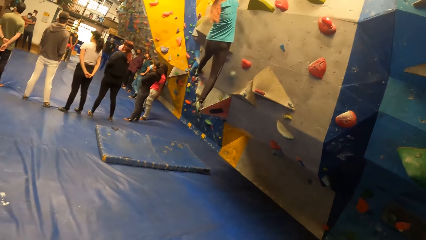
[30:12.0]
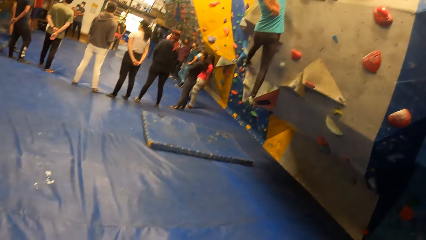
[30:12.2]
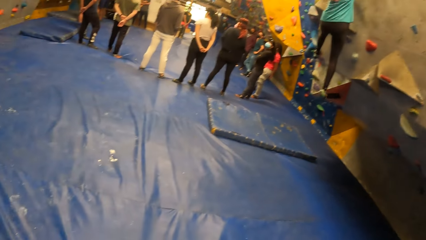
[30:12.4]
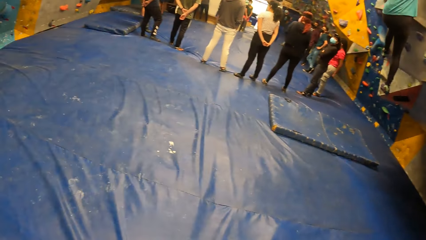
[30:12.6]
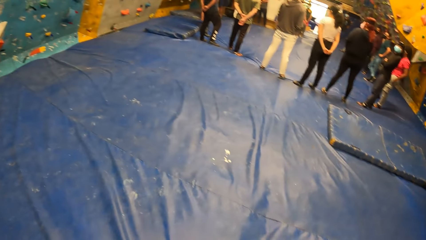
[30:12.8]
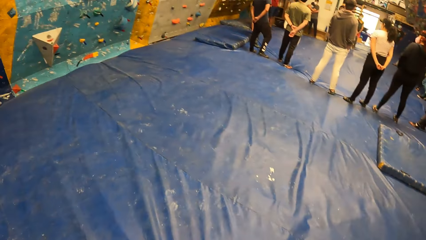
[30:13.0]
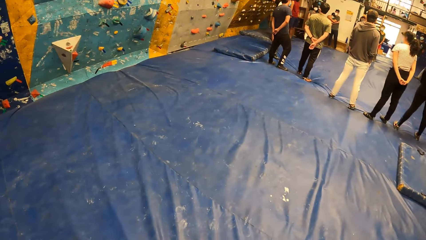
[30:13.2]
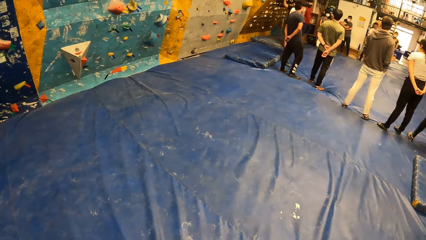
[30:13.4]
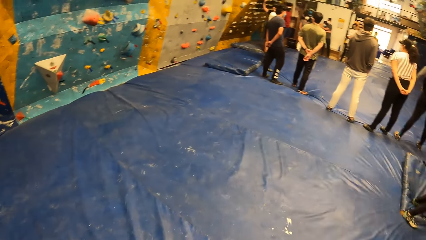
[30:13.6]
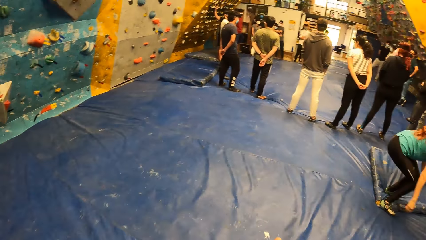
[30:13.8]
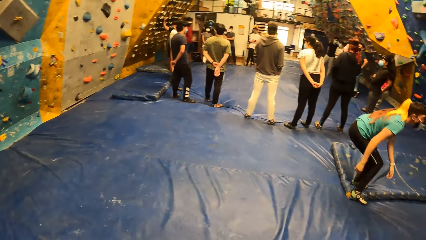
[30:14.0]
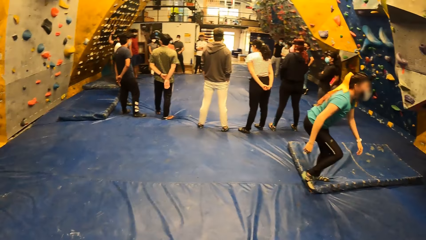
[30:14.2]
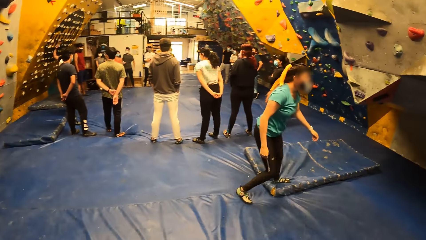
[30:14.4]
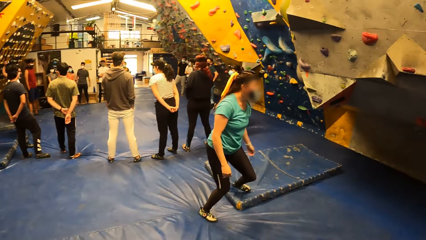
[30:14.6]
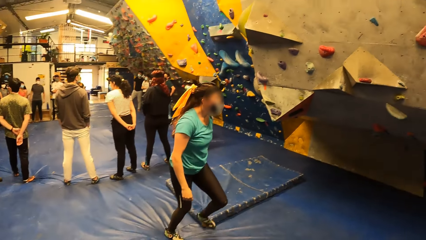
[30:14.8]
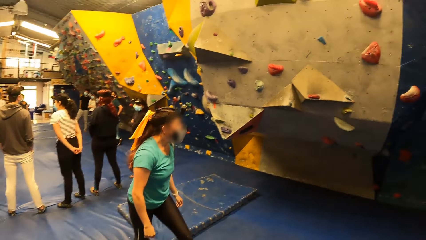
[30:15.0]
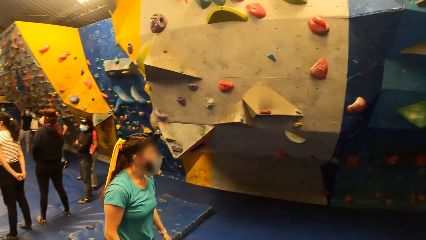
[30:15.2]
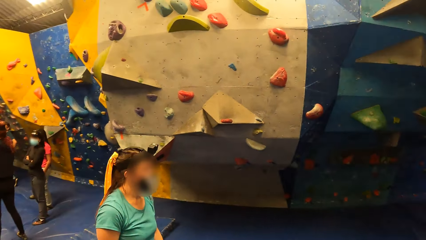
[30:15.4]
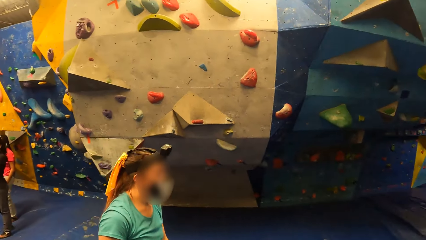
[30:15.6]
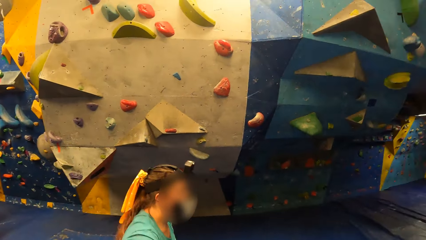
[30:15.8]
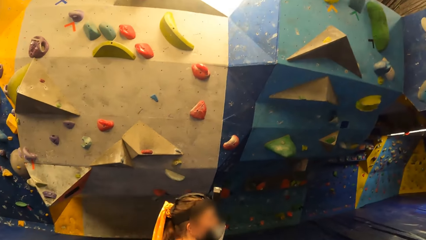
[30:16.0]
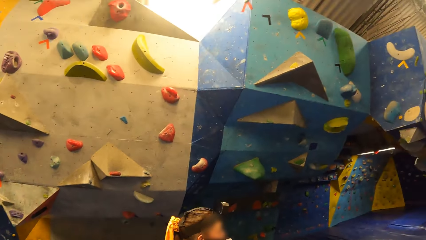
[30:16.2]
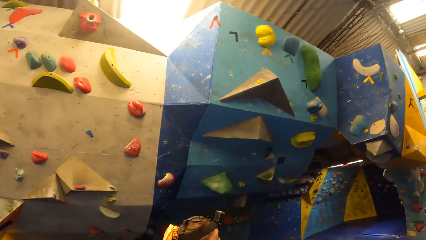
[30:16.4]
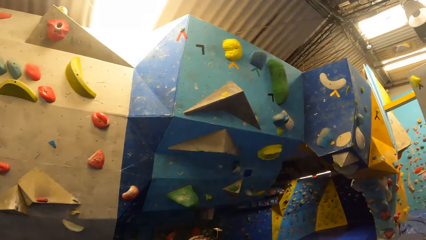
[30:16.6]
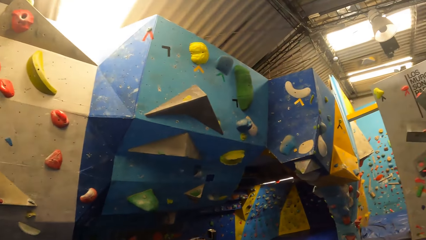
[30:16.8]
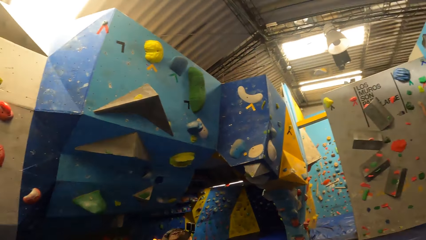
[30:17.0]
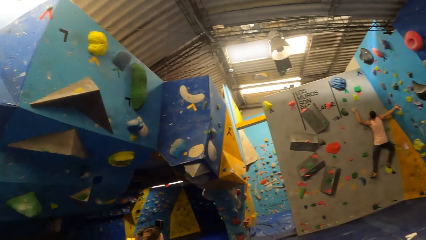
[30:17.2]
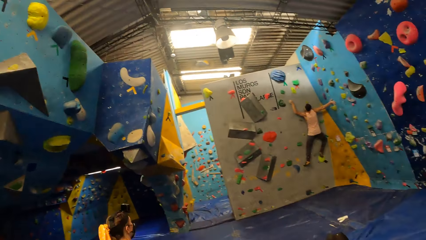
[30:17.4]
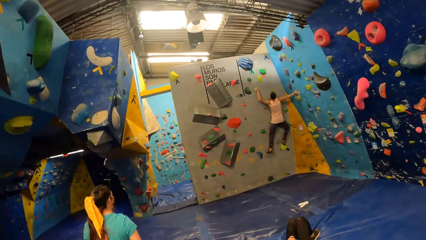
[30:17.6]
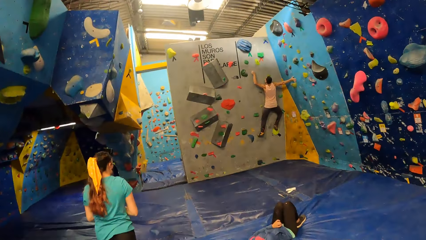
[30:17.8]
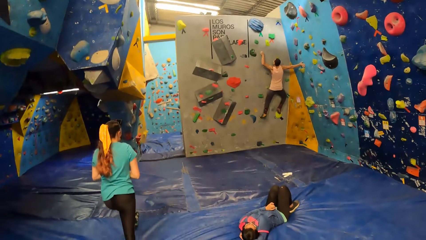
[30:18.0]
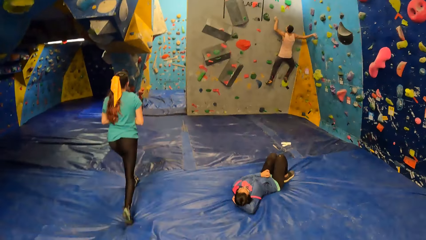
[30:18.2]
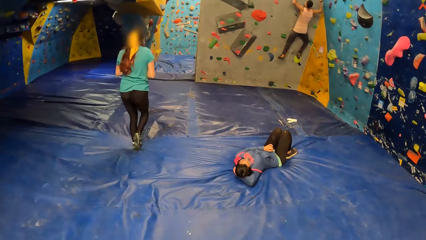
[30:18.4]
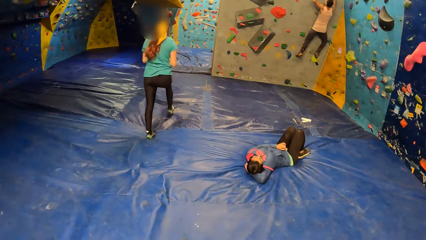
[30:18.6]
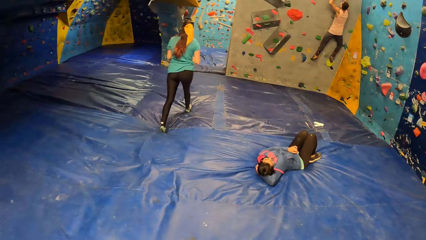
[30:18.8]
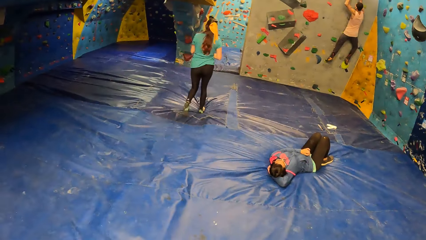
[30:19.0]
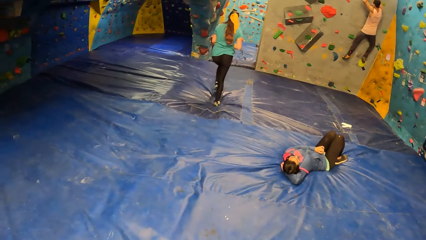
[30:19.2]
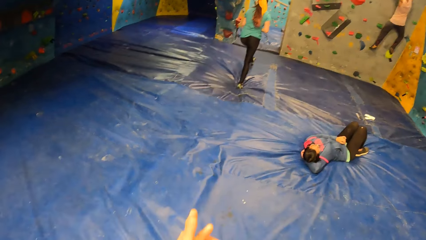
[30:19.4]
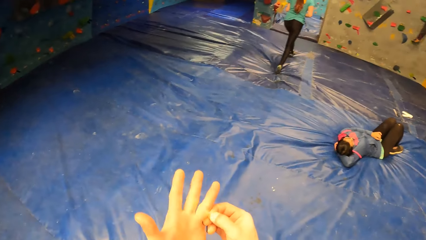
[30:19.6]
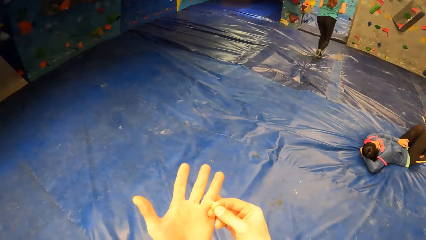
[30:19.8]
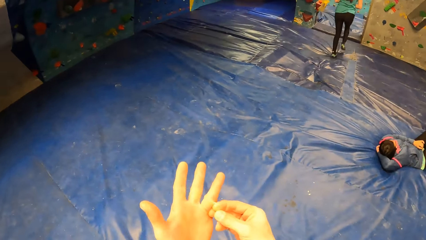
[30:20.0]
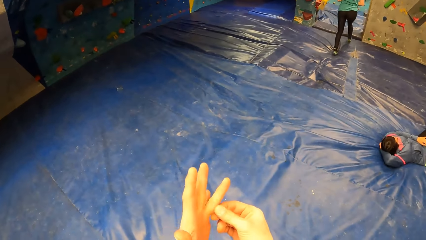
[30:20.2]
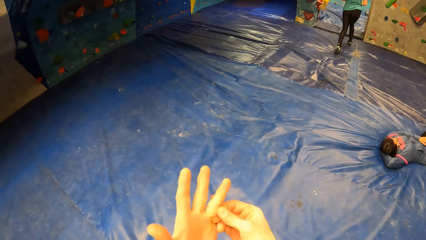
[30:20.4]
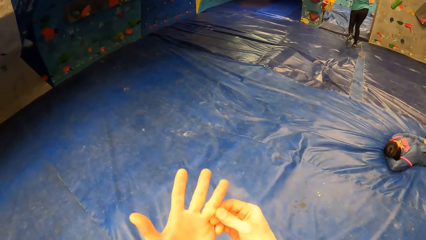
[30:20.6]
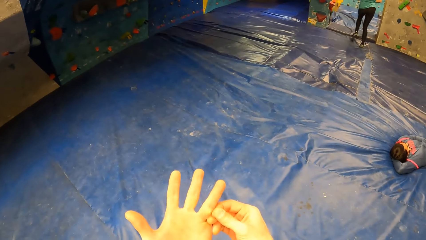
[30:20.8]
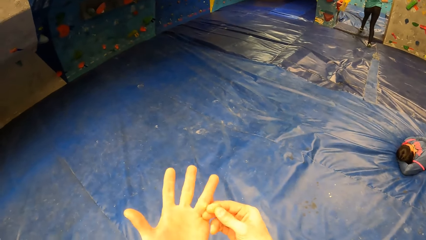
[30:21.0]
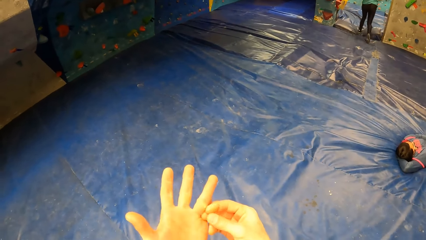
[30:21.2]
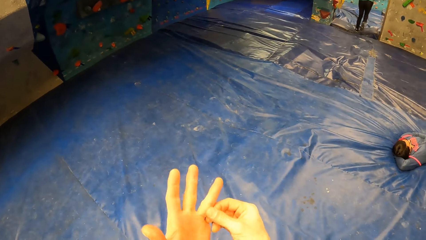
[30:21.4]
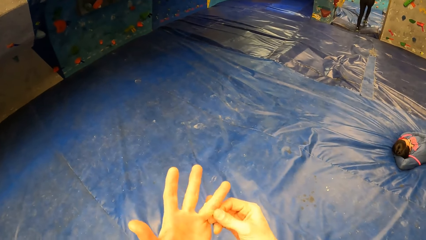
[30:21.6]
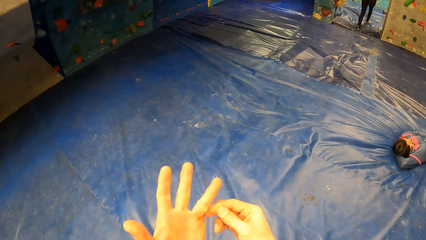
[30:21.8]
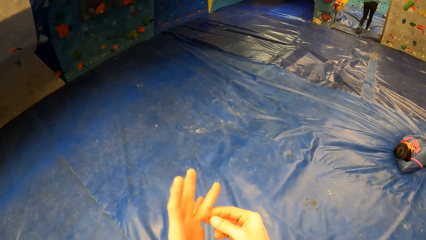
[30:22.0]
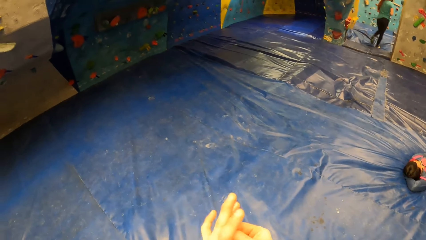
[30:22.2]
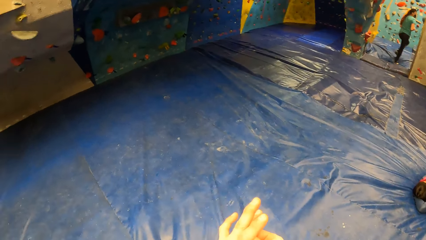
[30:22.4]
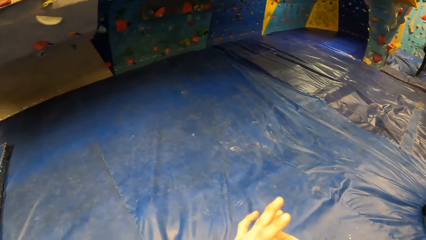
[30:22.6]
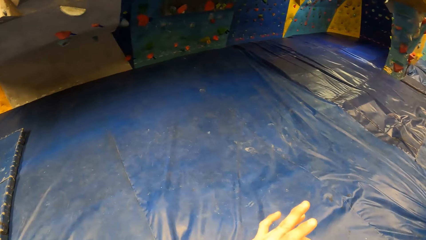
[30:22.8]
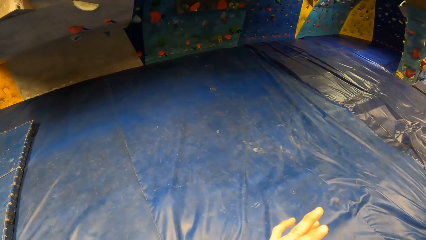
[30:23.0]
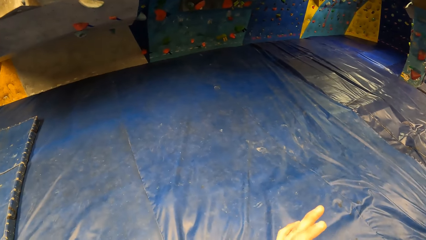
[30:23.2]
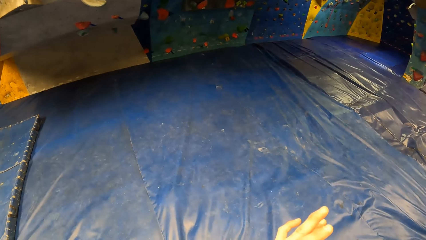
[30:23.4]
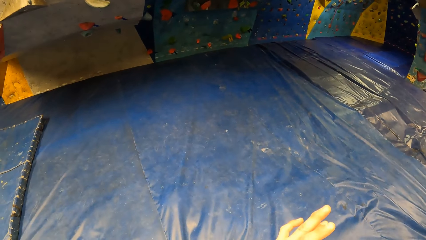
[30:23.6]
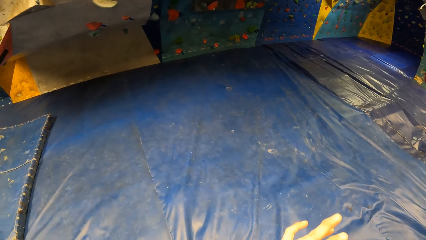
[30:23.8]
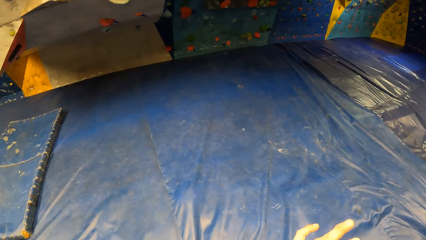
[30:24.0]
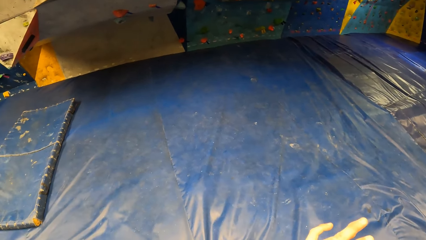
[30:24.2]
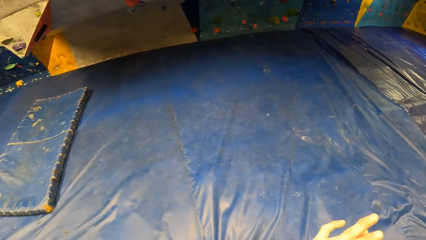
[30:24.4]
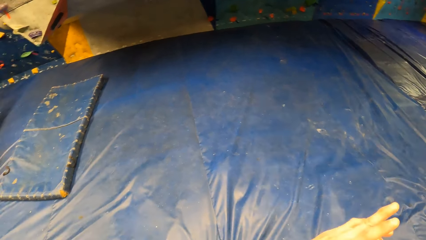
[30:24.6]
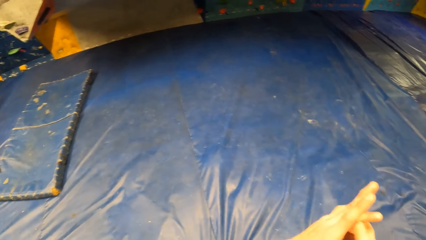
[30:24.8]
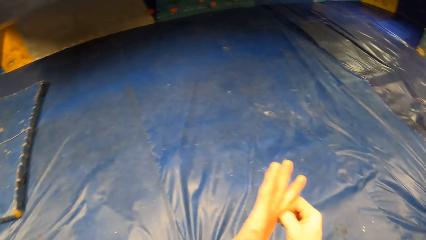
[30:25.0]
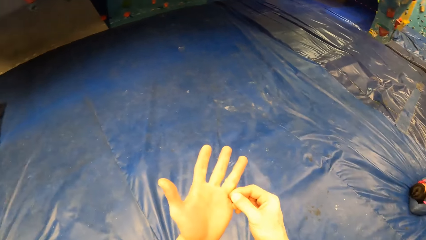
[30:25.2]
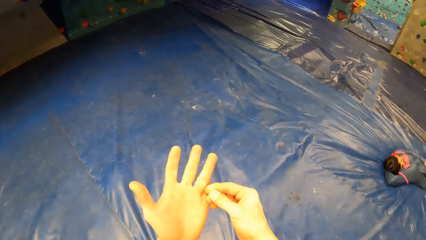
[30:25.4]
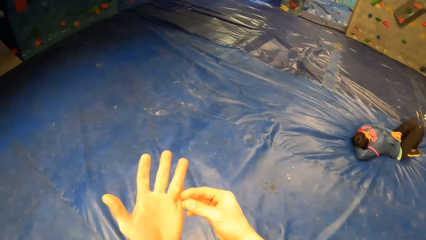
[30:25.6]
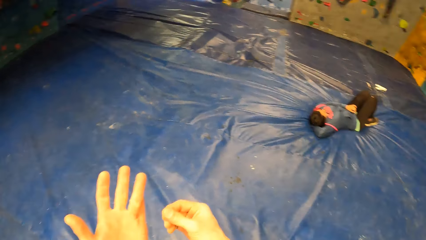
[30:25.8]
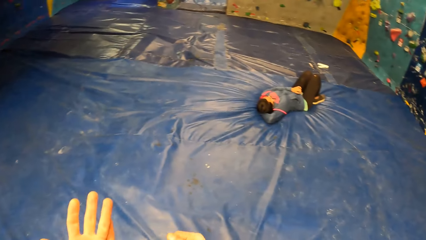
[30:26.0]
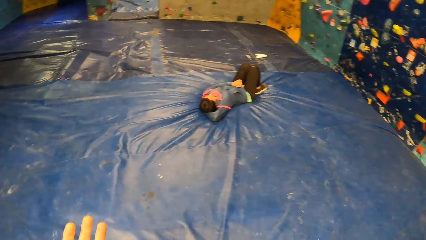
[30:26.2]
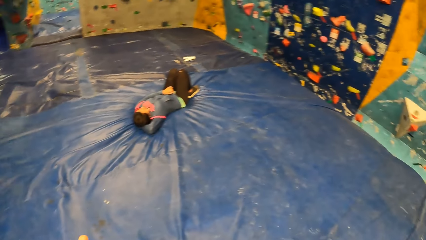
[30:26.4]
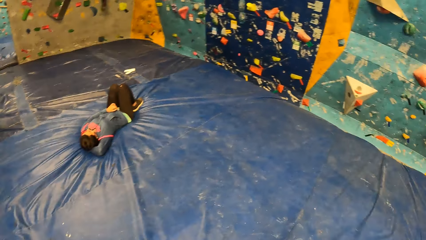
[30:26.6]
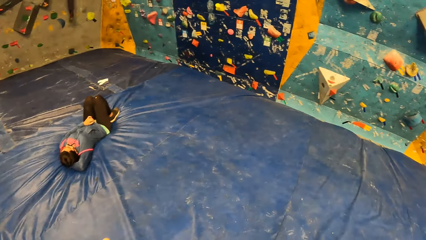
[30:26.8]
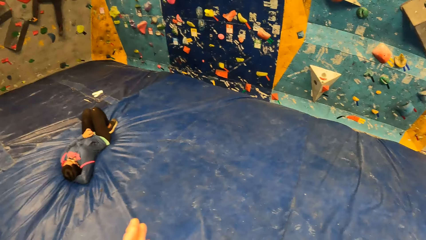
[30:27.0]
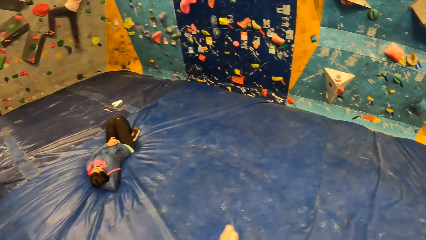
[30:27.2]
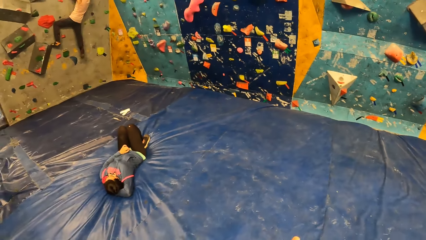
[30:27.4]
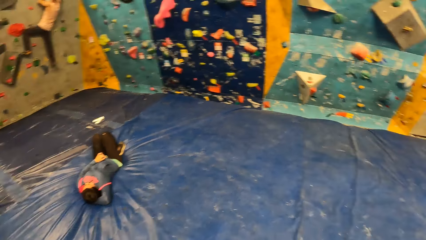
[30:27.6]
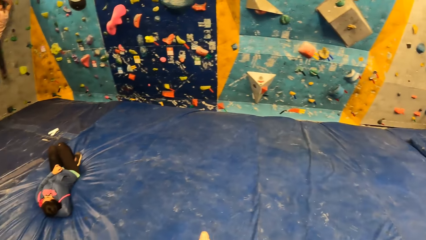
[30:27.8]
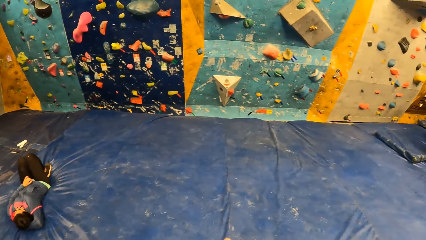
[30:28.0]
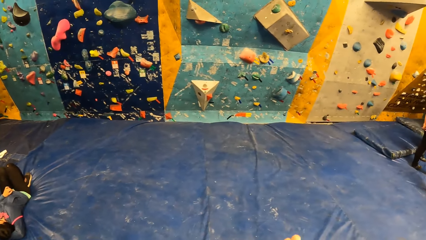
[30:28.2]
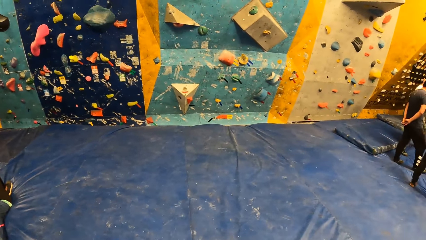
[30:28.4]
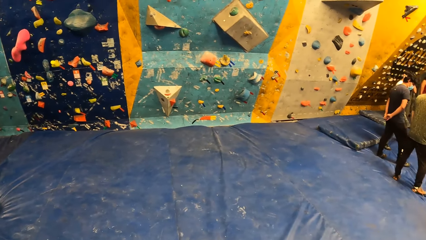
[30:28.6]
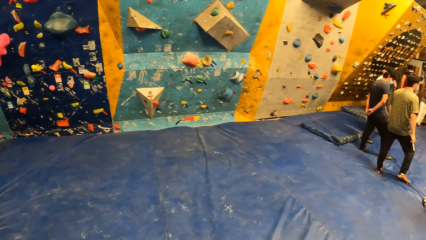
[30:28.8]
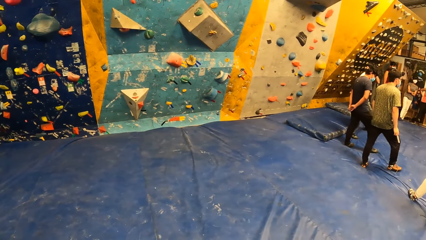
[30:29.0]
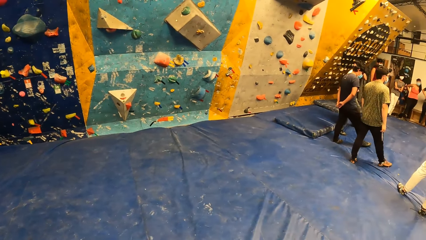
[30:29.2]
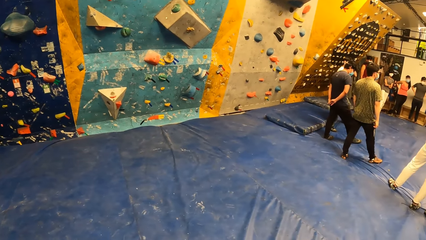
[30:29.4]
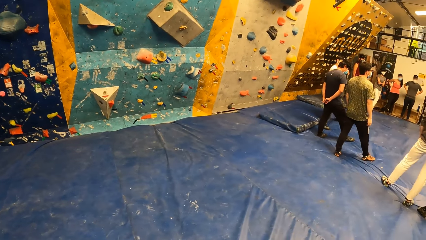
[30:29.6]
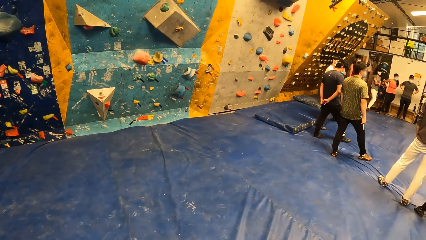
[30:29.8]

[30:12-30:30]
The camera wearer looks around the room. A woman walks through the bouldering gym. A man climbs the bouldering wall. The camera wearer touches his left hand with his right hand. He removes something from his left hand. He looks around the room. The man climbs the bouldering wall. The camera wearer claps his hands.
